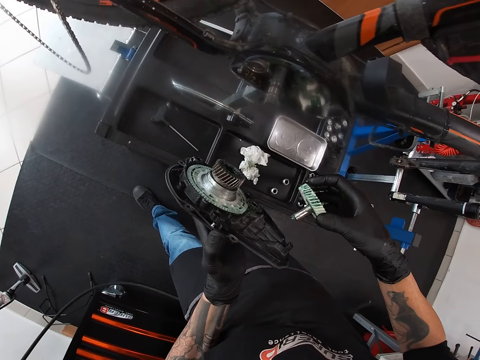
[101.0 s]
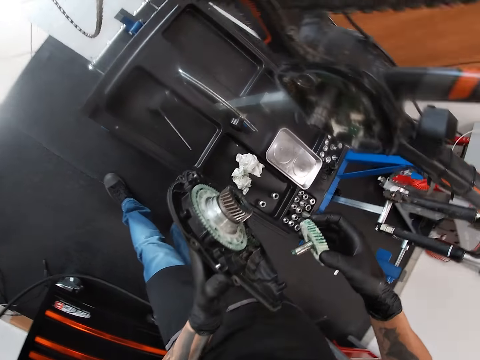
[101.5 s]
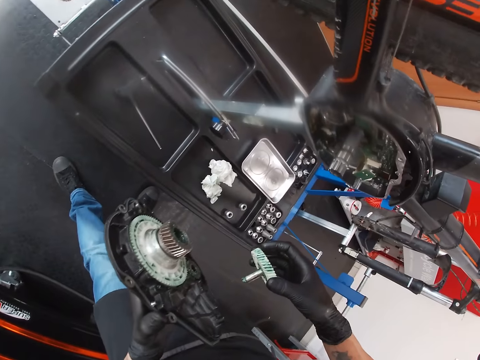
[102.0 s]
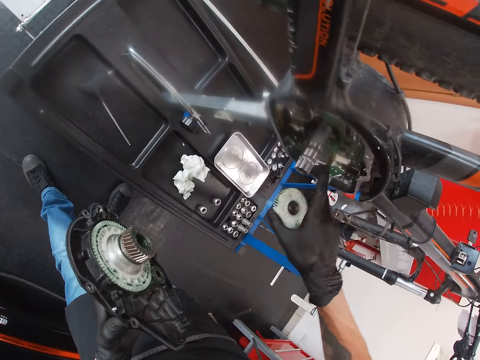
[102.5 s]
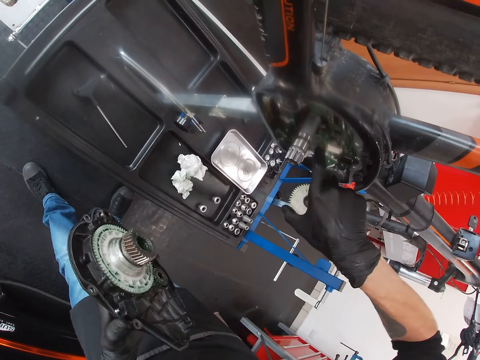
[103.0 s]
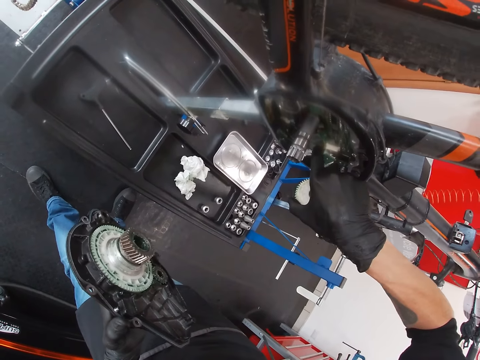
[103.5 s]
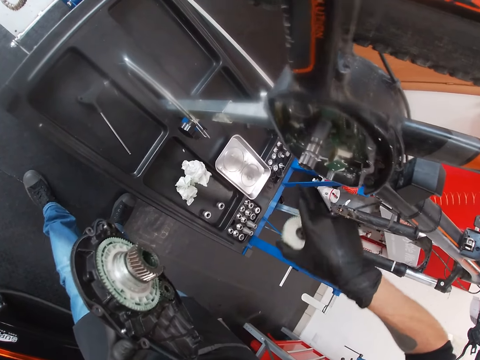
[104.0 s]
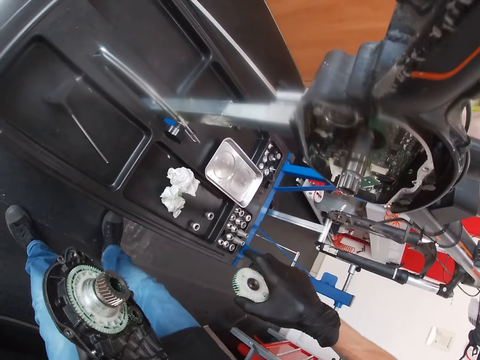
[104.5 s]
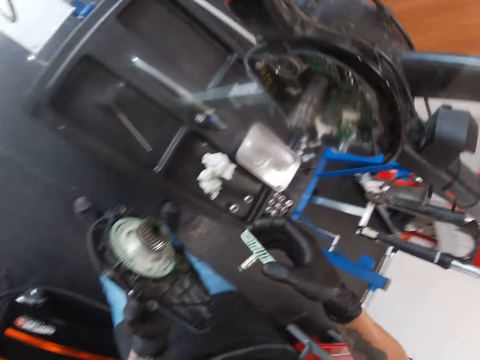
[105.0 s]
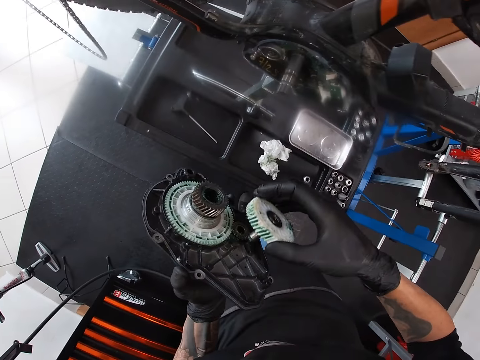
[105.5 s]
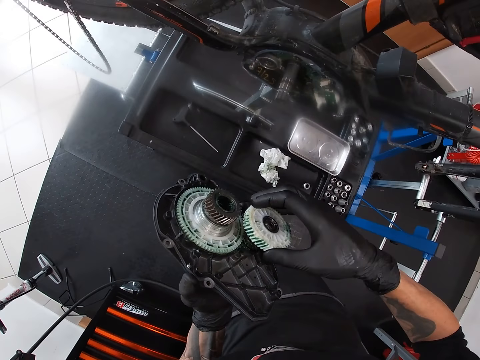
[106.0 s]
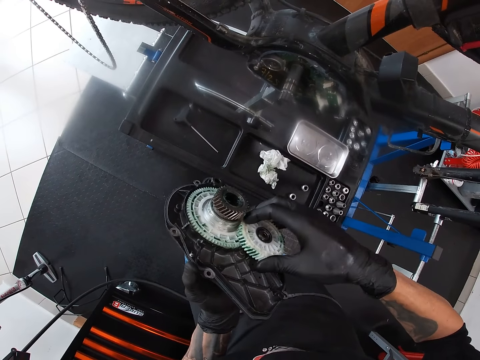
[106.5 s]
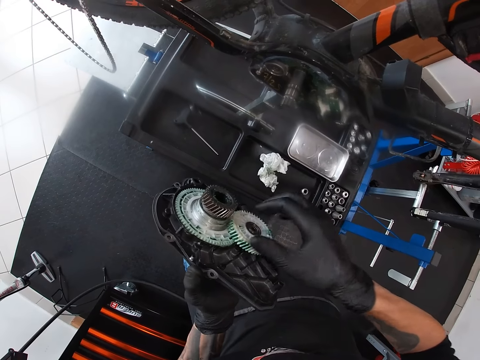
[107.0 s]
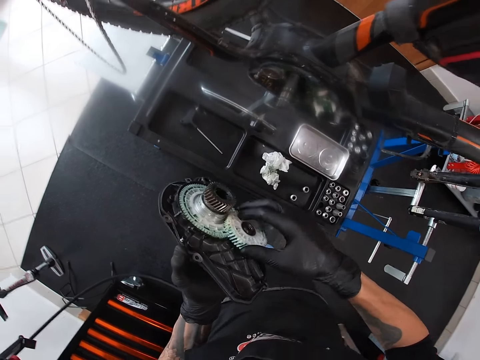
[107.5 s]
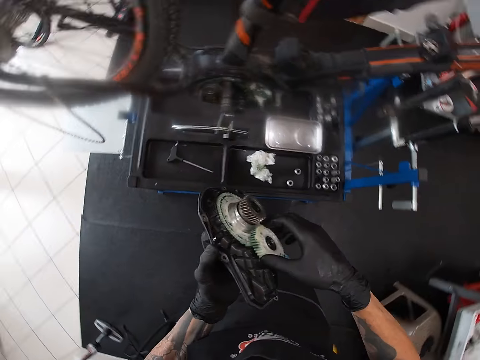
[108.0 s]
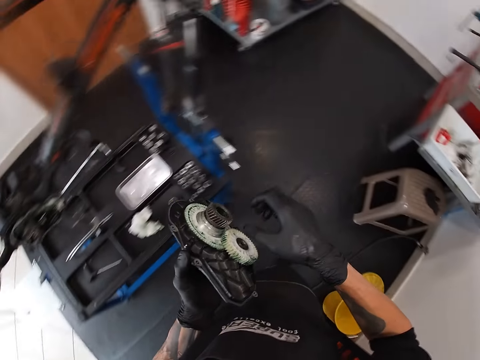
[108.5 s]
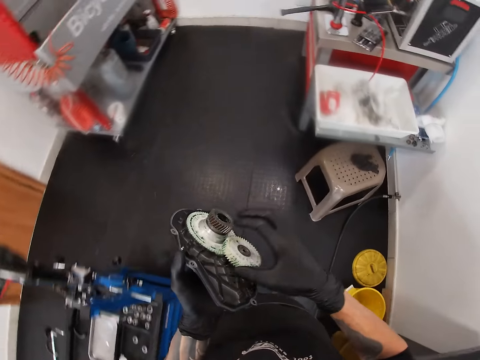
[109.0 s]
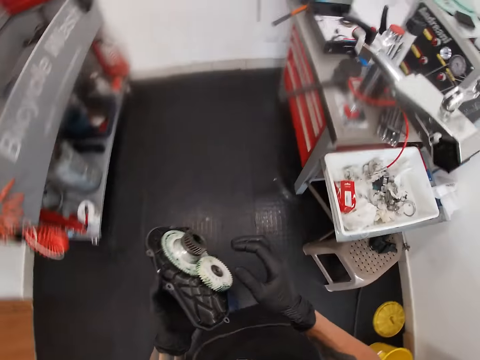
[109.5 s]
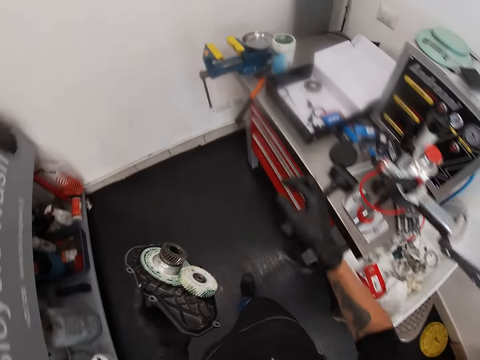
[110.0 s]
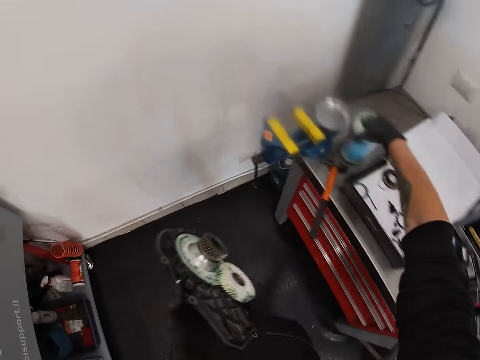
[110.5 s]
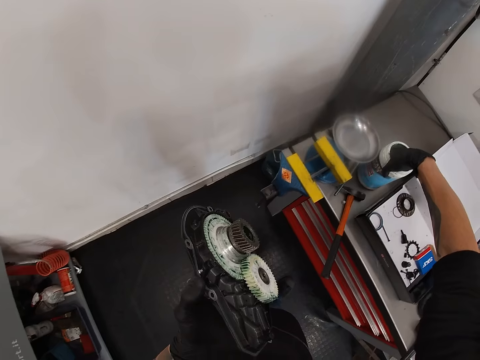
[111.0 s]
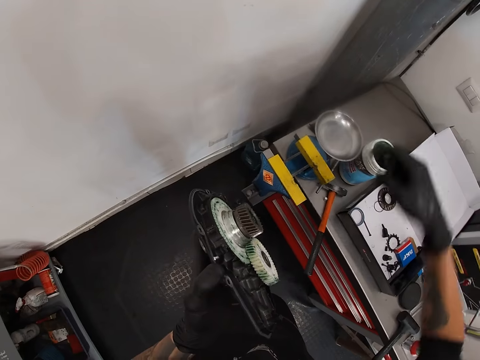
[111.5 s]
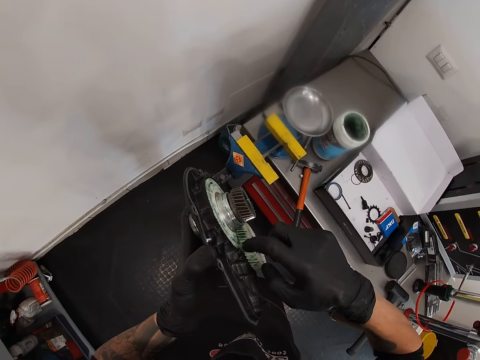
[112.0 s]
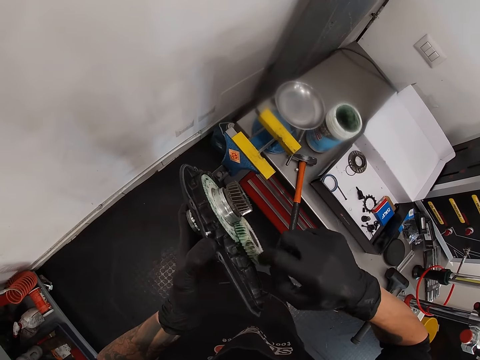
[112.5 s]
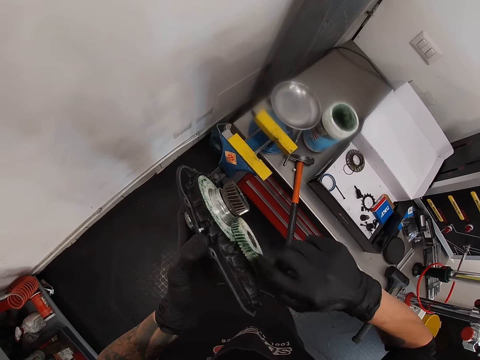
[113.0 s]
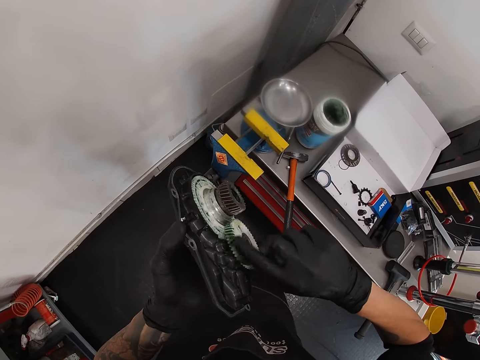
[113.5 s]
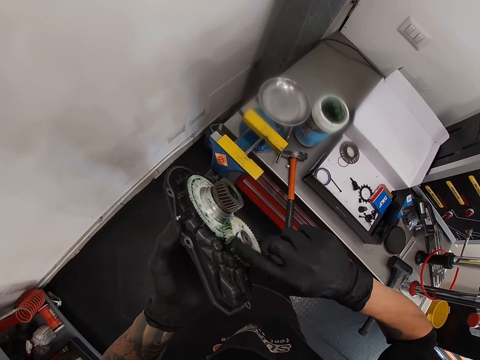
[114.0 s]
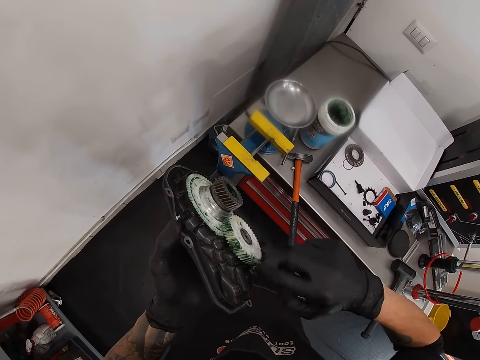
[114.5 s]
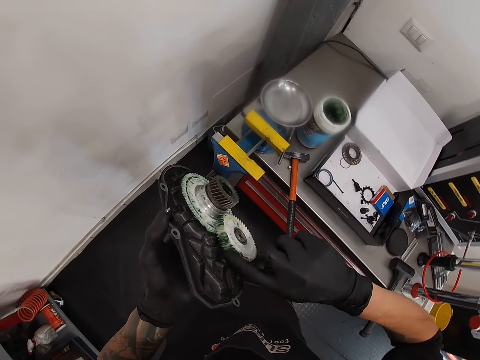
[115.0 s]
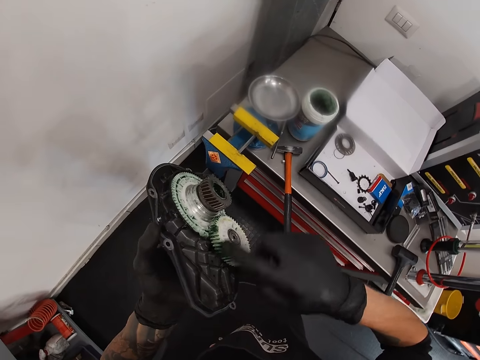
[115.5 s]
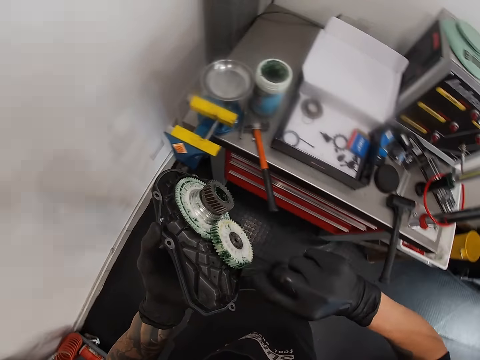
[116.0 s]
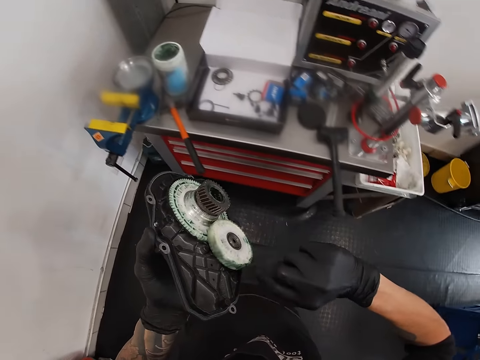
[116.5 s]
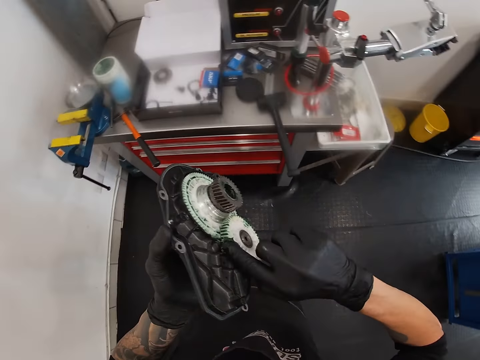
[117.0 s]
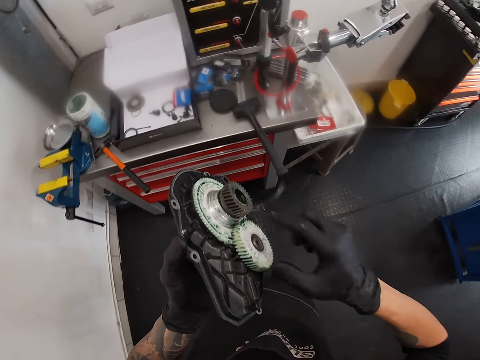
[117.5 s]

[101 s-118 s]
The camera wearer stands. He touches the bike with a finger. He connects the fan into the motherboard. He replaces the crank in the chainring with his right hand. He takes some grease from the grease container with his right hand. He touches the grease with a finger. He applies the grease on the crank of the chainring with his right hand.

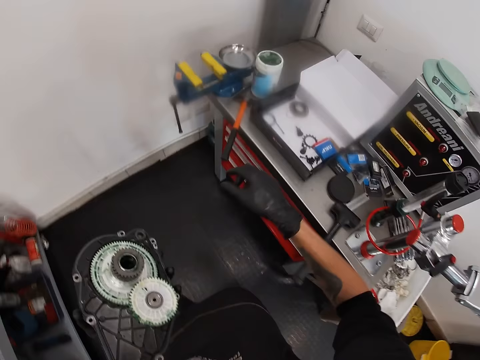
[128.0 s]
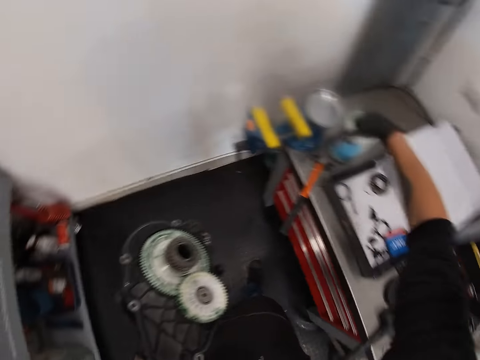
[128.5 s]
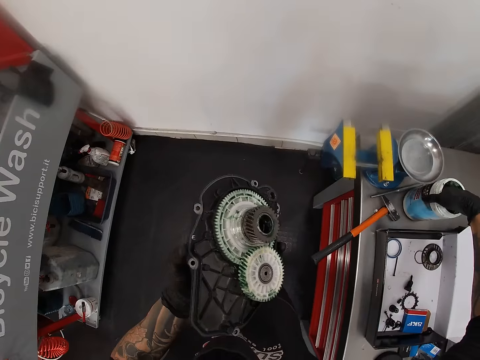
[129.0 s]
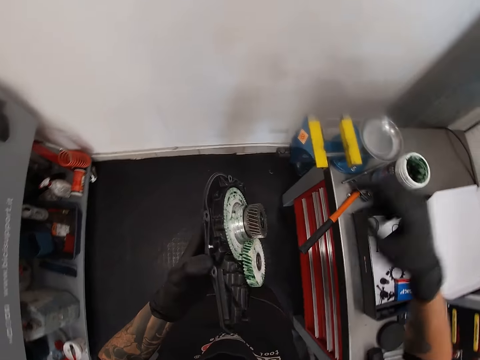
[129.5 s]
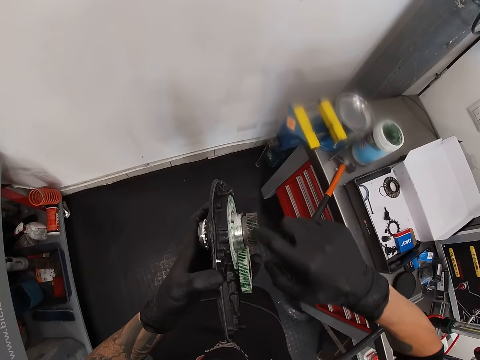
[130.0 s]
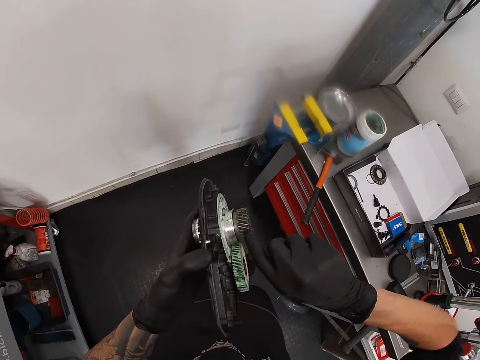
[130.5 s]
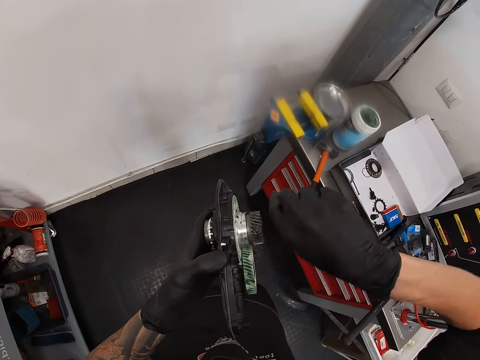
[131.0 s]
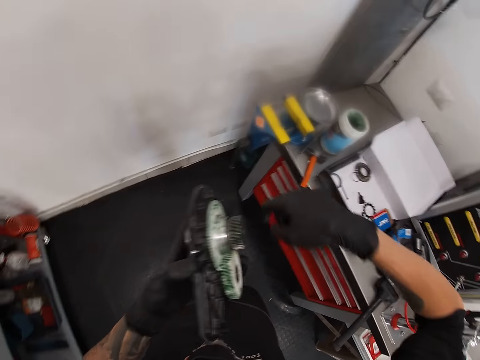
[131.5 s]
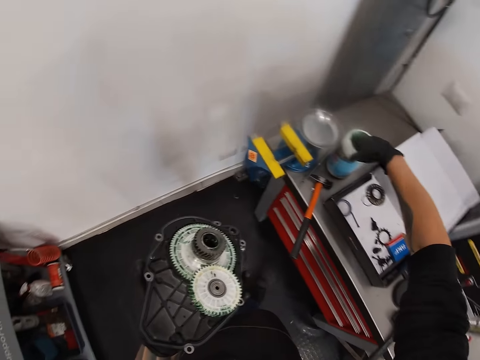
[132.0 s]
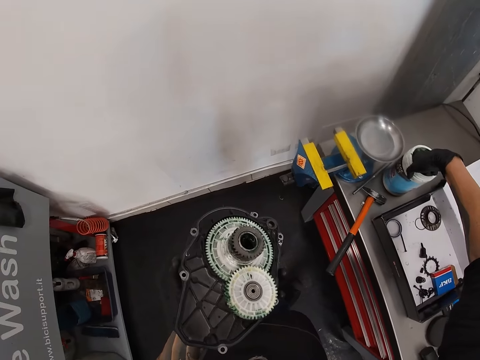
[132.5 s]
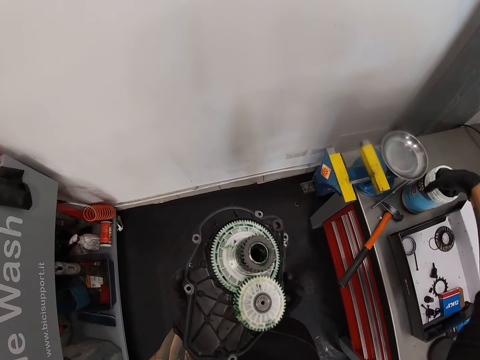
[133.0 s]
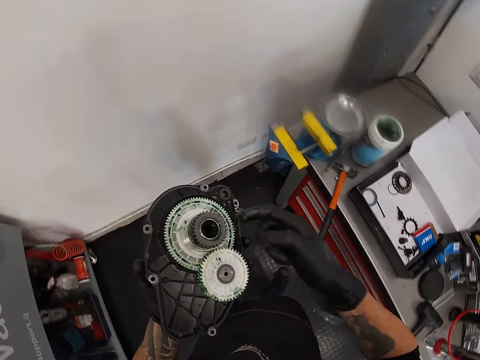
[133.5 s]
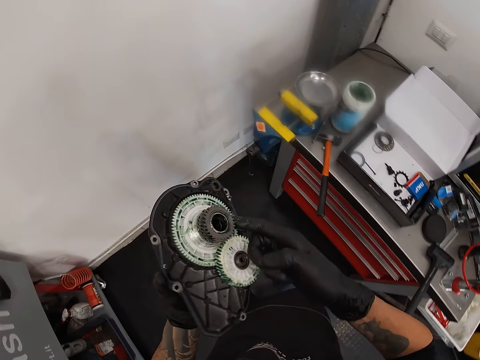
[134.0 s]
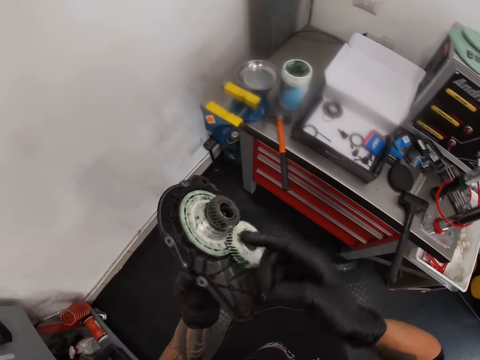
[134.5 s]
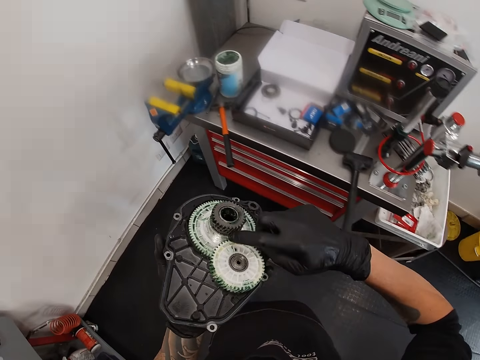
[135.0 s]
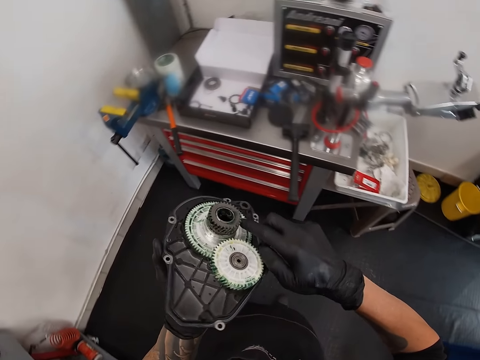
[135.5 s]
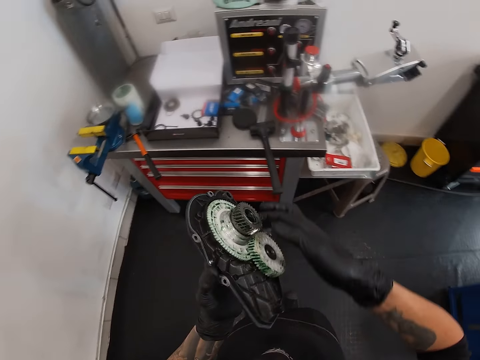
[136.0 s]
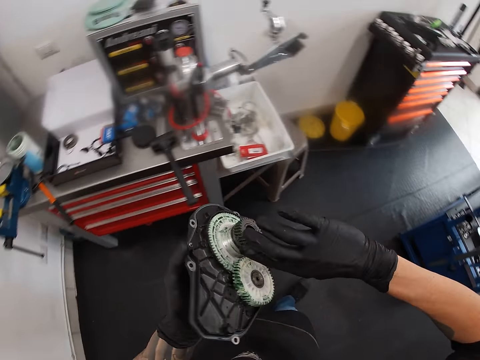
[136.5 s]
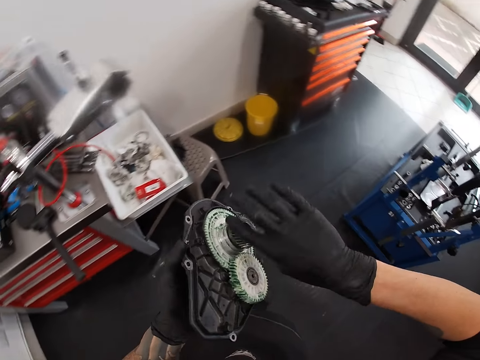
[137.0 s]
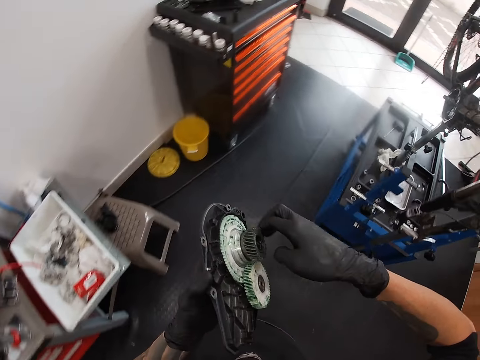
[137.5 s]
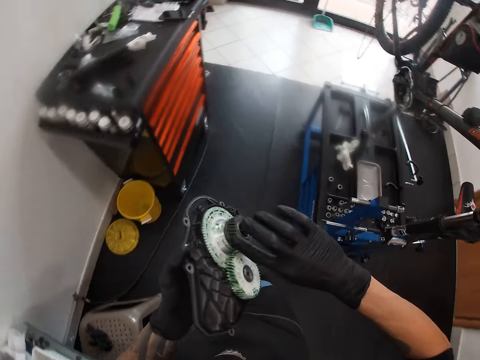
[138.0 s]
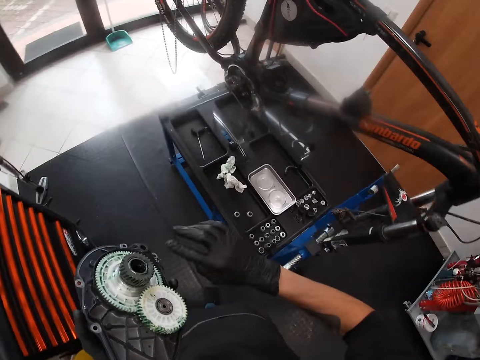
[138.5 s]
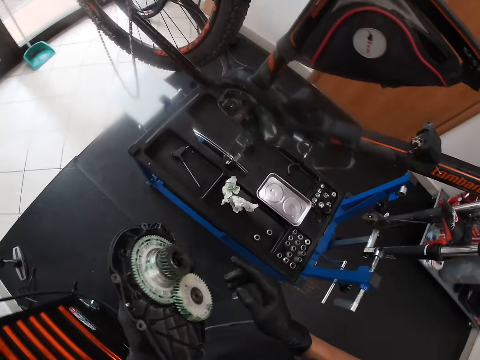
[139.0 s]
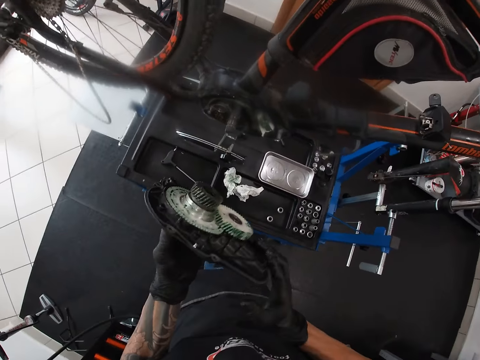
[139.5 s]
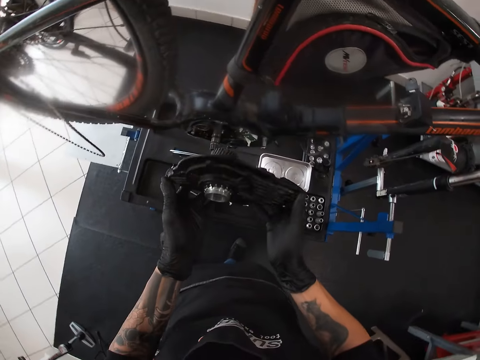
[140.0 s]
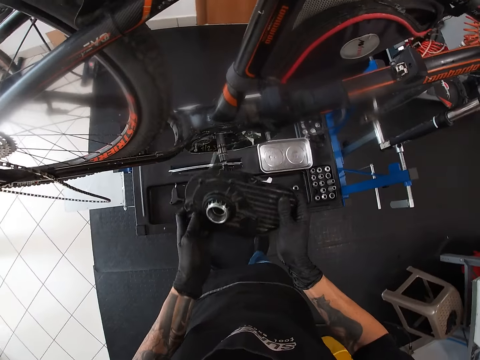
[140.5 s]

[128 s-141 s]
The camera wearer touches the grease. He takes some grease from the grease container with his right hand. He applies the grease on the crank of the chainring with his right hand. He touches the grease. He applies grease to the bearing.
